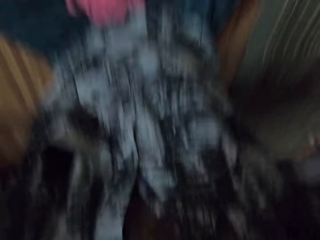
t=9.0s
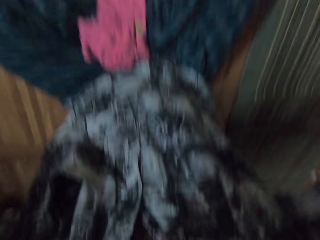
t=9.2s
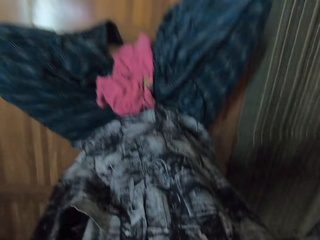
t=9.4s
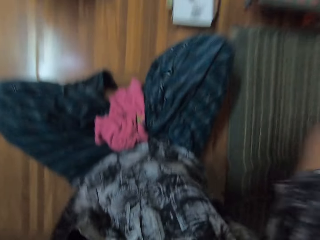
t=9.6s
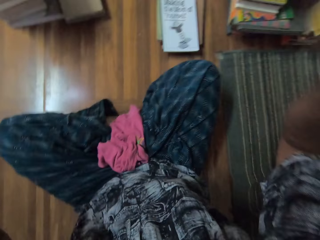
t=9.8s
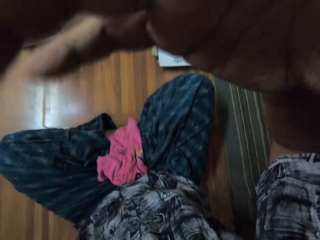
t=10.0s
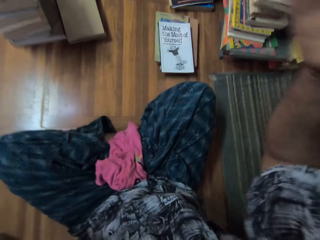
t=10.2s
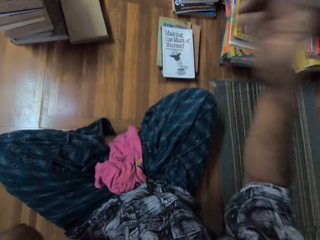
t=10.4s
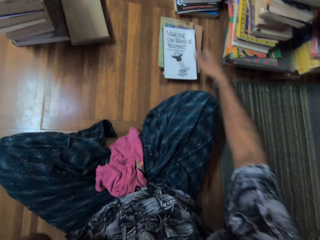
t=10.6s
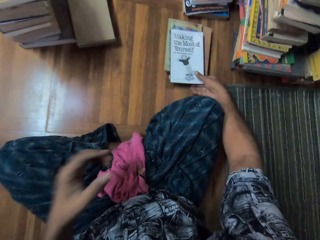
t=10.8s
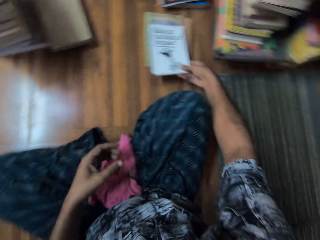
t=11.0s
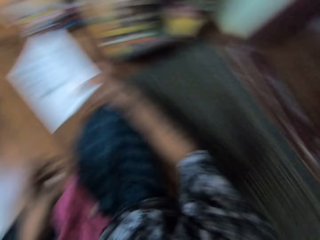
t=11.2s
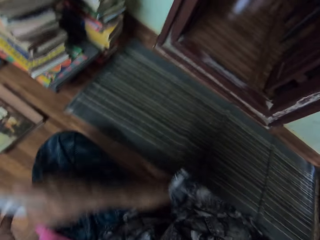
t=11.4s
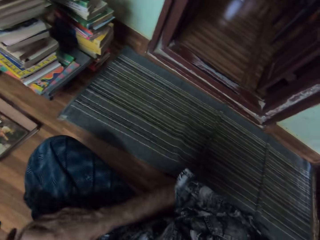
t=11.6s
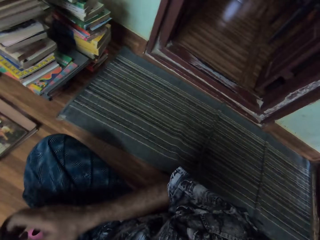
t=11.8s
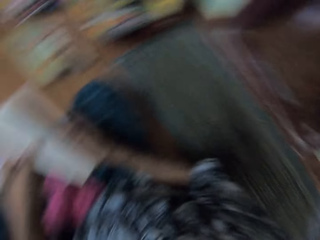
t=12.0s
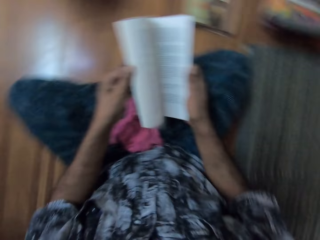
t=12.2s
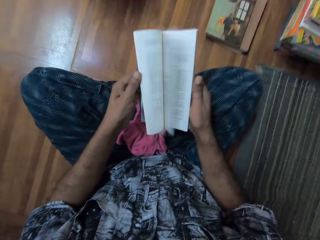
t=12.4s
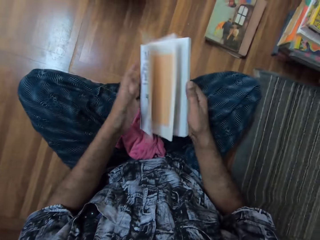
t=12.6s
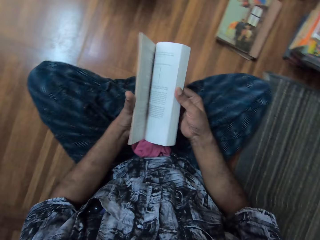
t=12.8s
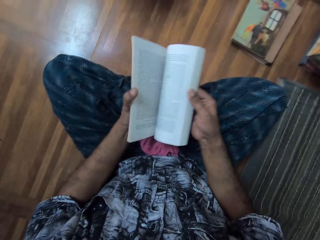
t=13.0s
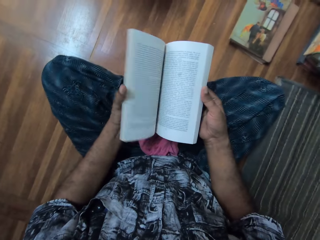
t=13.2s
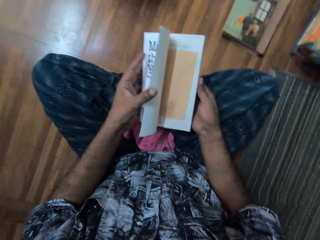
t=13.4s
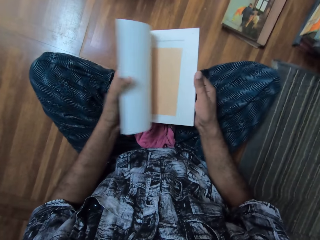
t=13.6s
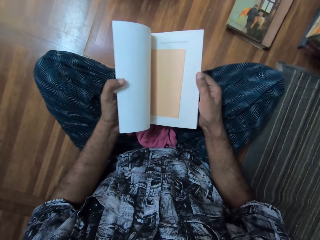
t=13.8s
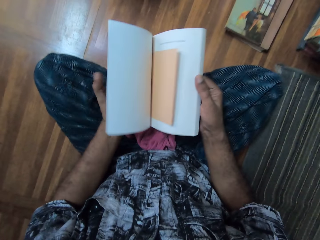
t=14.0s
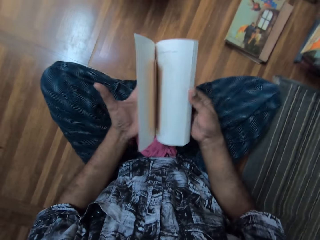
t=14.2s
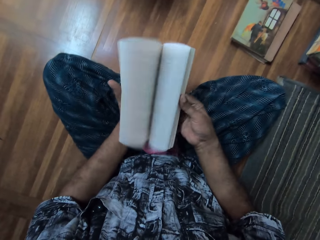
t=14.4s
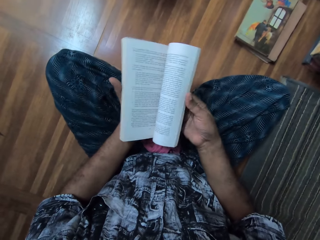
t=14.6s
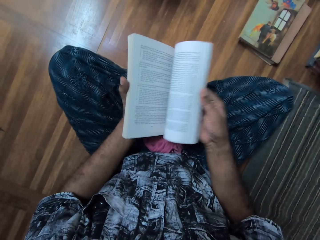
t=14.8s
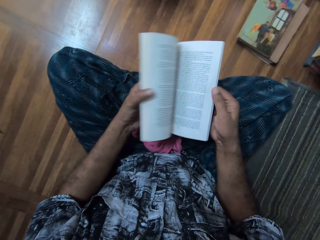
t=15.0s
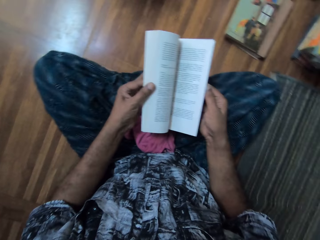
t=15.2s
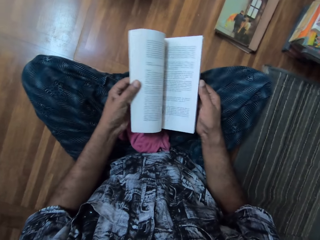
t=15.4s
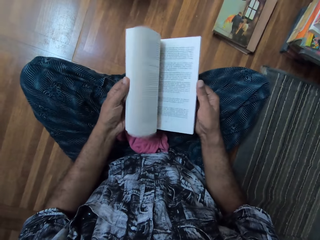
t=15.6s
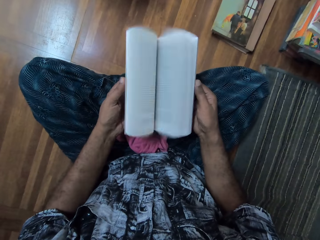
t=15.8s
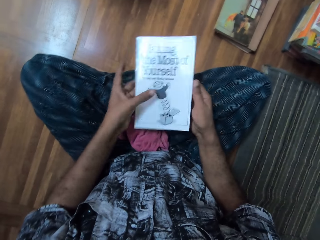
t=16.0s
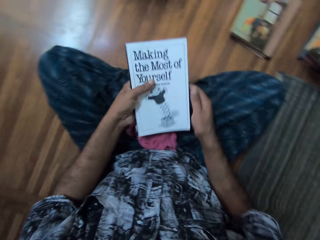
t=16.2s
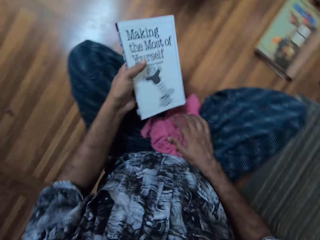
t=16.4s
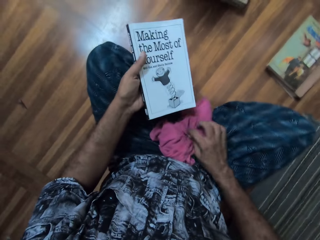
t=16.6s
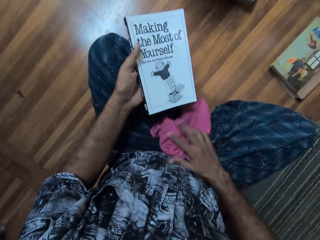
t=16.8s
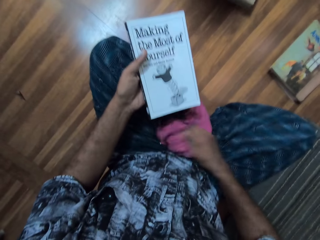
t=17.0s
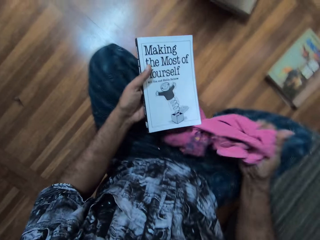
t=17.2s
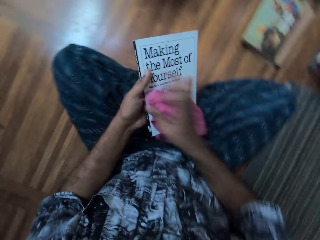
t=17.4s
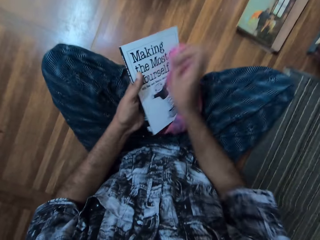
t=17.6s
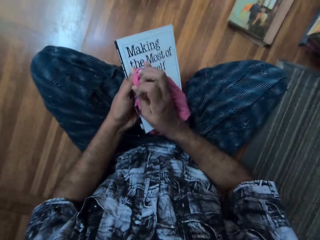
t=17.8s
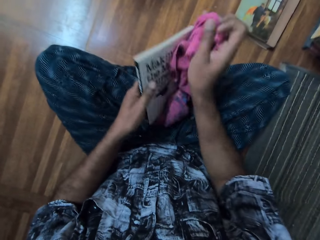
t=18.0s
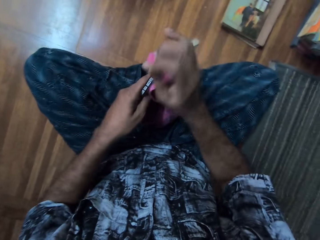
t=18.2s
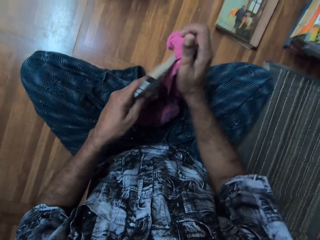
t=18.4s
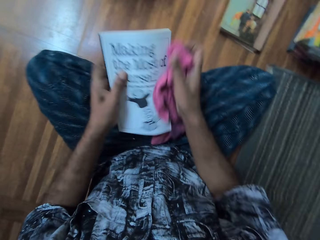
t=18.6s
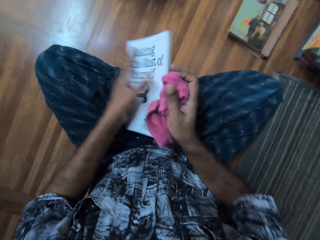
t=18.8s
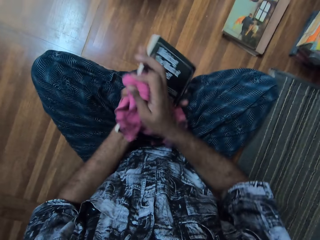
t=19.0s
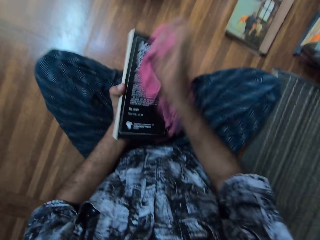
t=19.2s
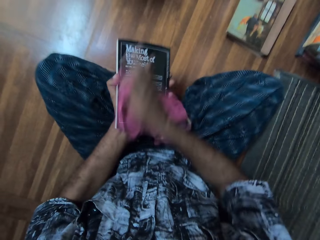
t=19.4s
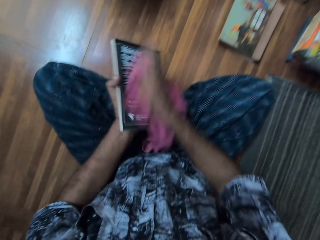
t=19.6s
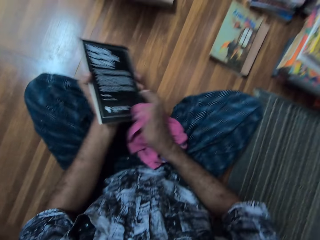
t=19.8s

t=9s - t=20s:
The camera wearer picks a book. They adjust the book. They flip the book pages. They pick a cloth. They wipe the book with the cloth.

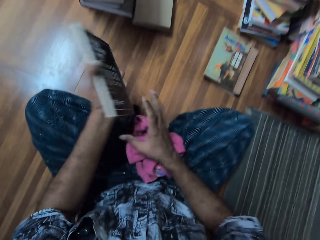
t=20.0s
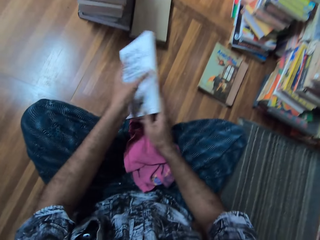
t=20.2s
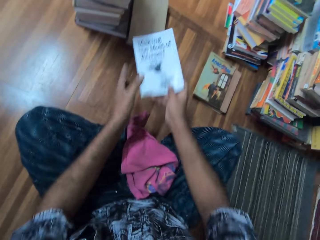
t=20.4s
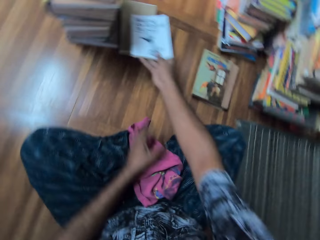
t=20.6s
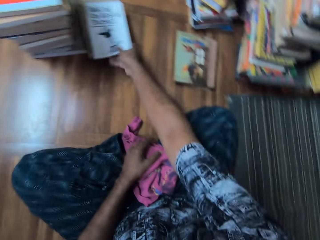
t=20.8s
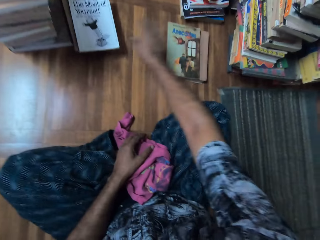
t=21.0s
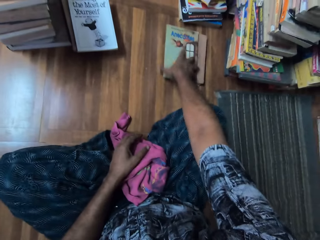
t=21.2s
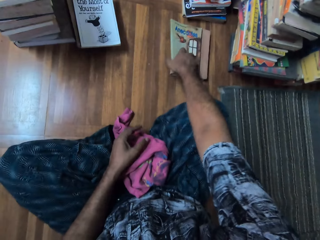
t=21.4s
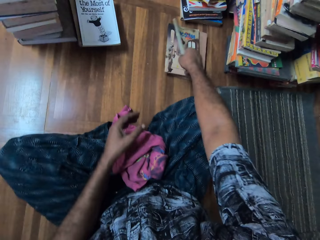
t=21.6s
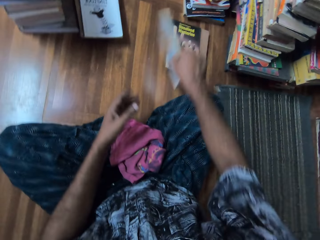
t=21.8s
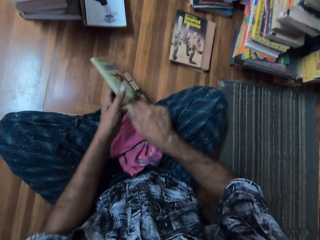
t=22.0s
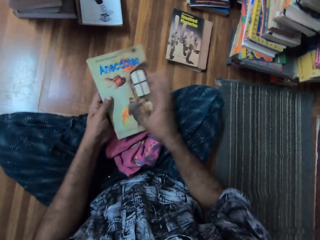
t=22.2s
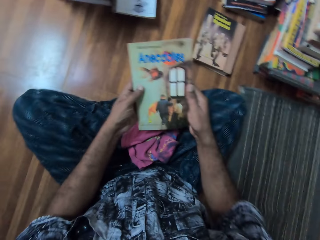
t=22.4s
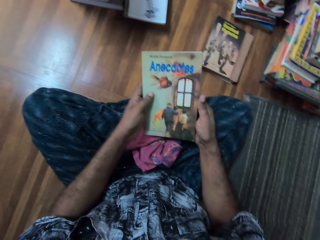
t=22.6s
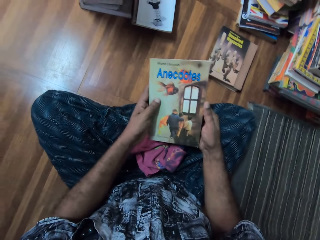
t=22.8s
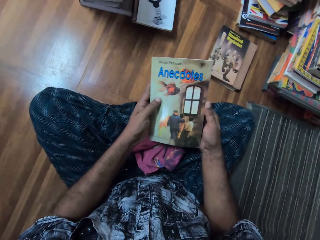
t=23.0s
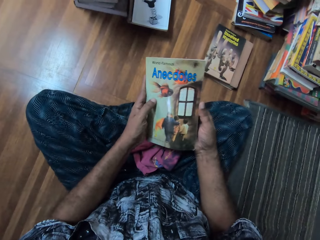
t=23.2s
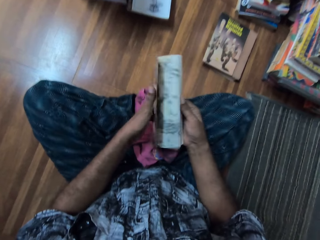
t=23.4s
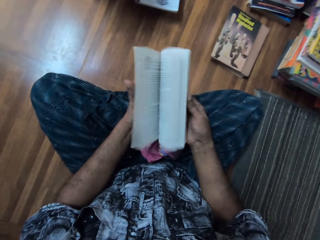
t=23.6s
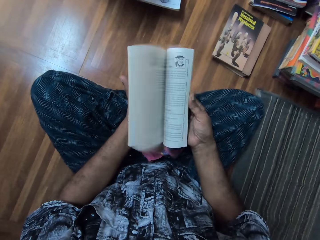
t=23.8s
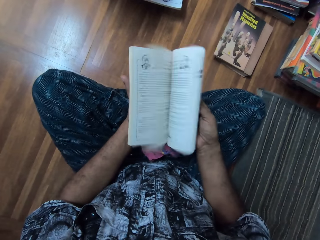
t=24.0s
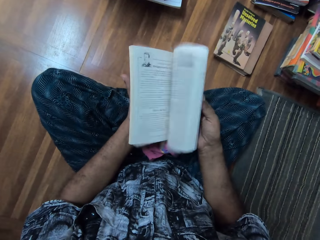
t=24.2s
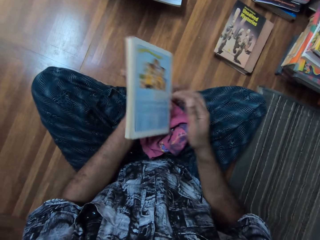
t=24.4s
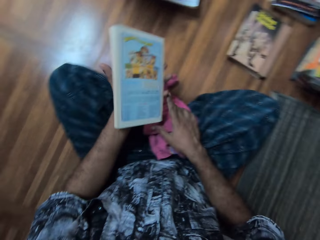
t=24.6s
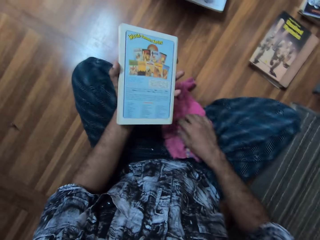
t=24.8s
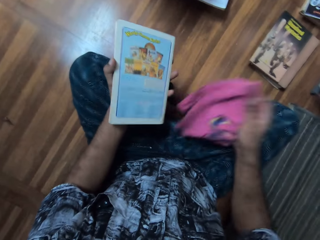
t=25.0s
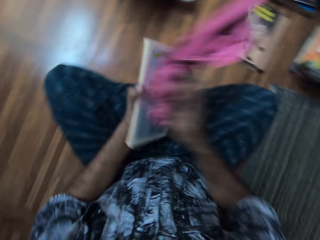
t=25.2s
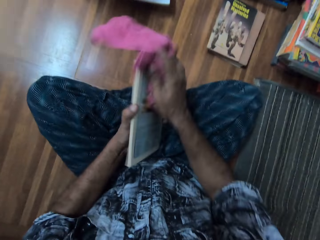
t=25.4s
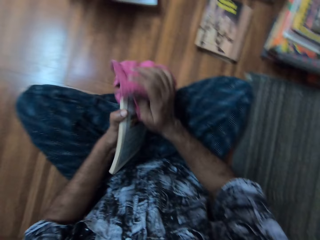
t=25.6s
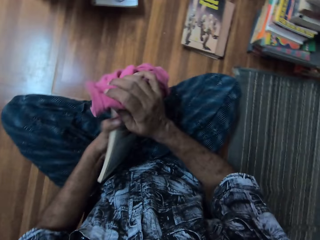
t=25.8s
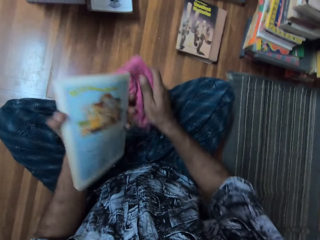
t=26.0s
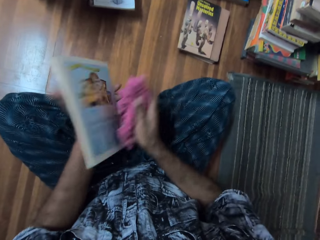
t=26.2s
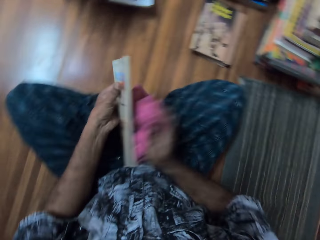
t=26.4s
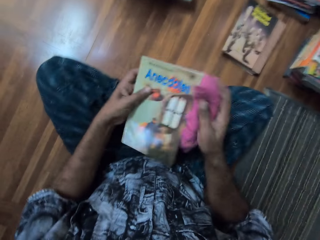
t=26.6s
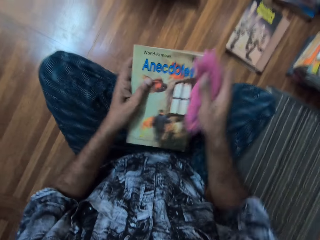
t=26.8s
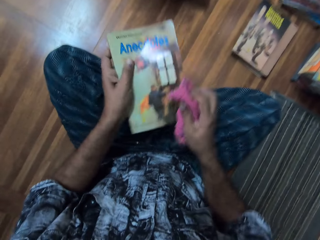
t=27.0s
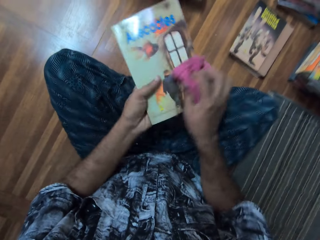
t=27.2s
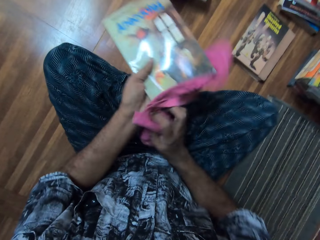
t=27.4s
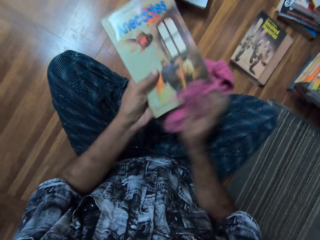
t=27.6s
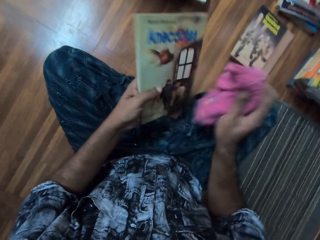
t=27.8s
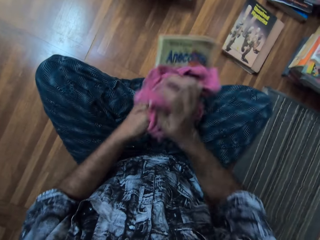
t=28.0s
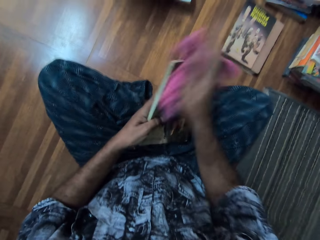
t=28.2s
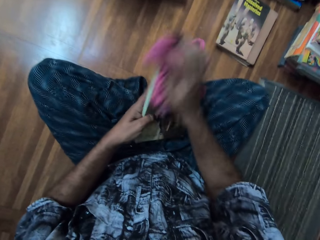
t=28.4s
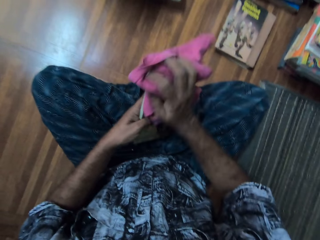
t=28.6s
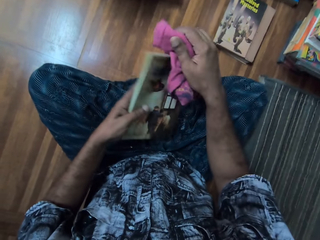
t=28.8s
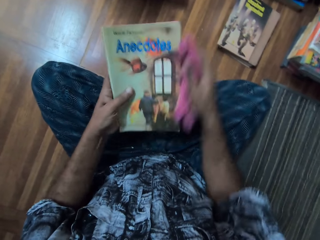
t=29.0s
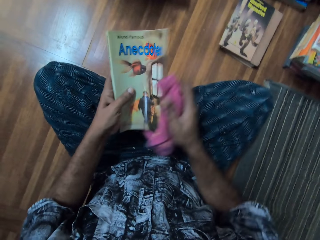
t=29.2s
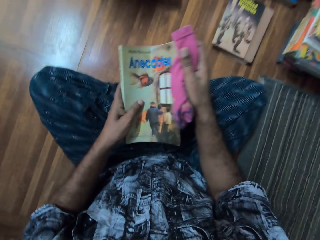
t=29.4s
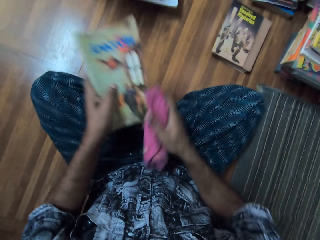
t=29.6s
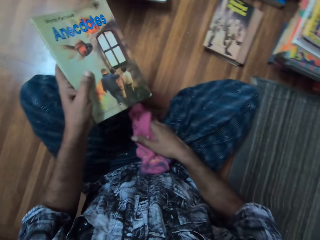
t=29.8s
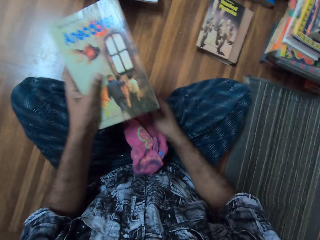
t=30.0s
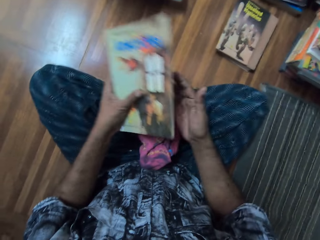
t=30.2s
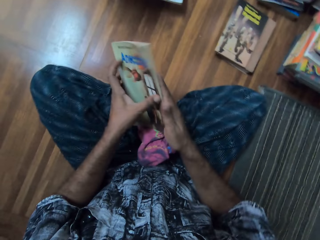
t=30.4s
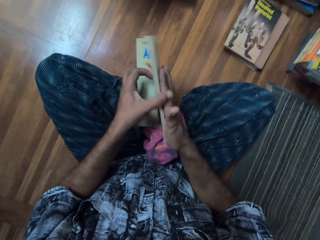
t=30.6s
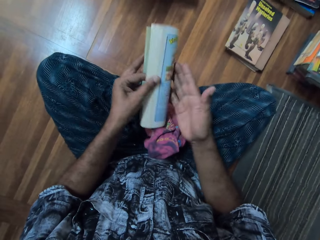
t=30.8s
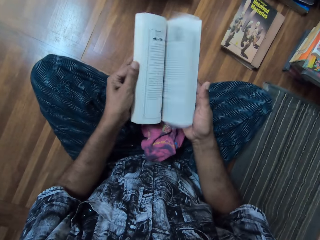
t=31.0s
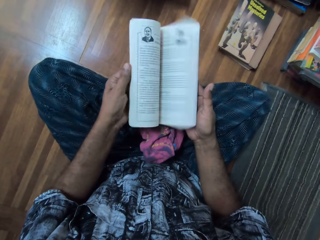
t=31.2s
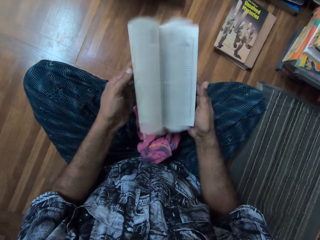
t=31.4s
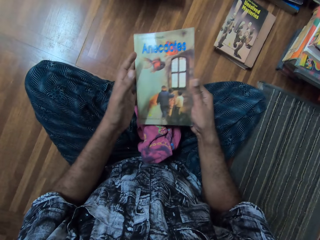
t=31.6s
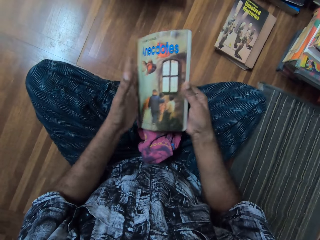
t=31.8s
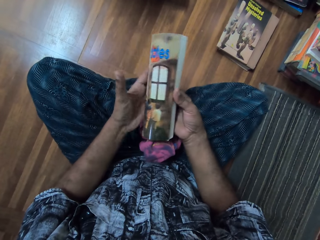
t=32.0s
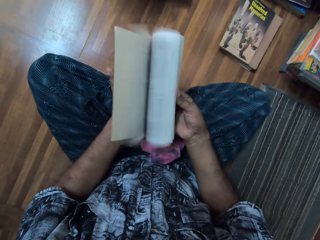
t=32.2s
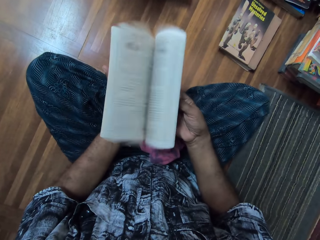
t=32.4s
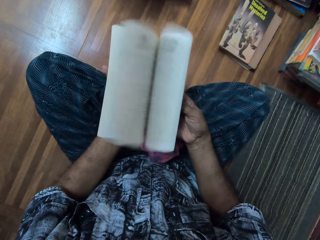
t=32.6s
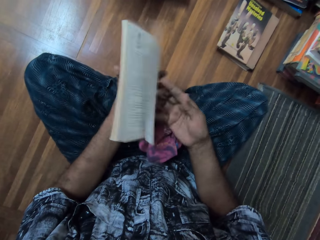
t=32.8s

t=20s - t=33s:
The camera wearer drops the cloth. They place the book on the other books. They pick the book. They adjust the book. They flip the book pages. They pick the cloth. They wipe the book with the cloth. They drop the cloth. They adjust the cloth. They flip the book pages.
